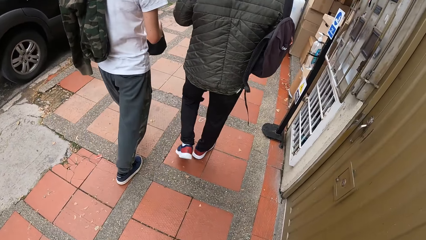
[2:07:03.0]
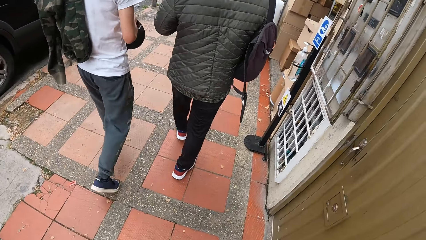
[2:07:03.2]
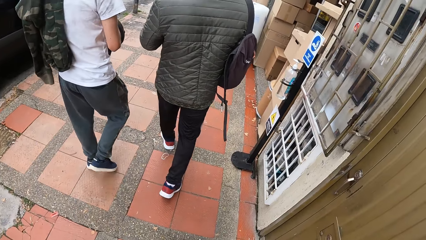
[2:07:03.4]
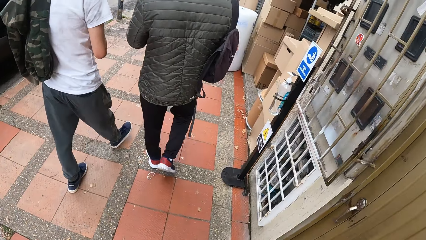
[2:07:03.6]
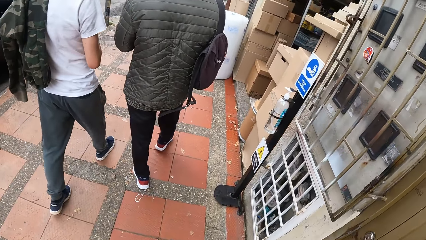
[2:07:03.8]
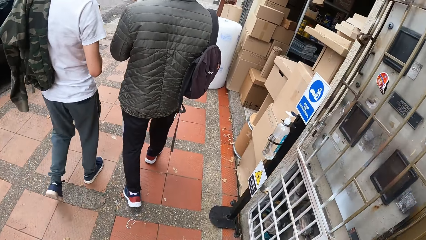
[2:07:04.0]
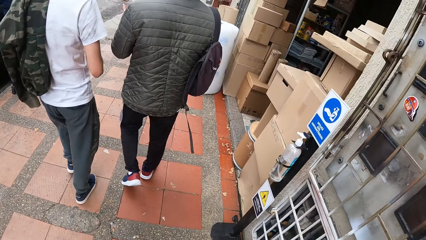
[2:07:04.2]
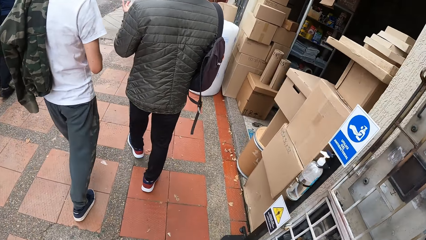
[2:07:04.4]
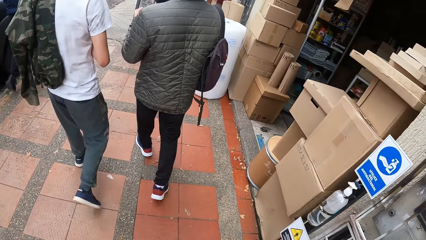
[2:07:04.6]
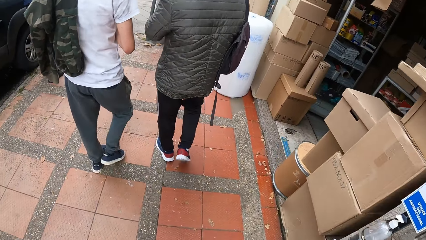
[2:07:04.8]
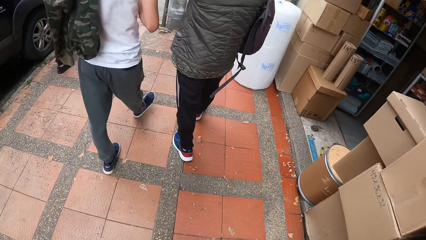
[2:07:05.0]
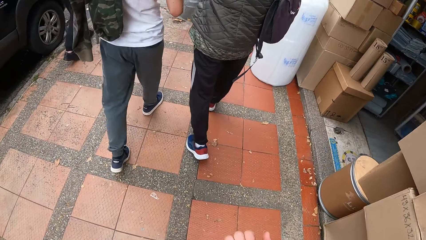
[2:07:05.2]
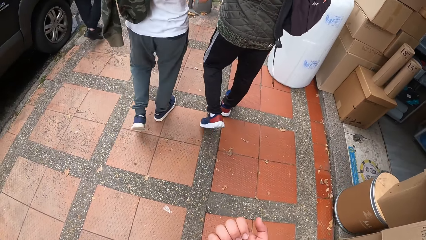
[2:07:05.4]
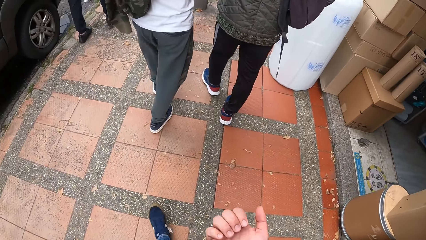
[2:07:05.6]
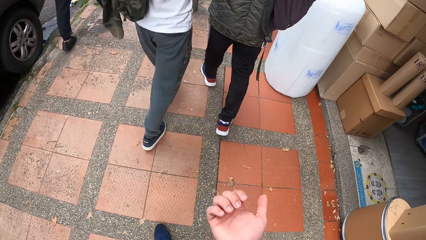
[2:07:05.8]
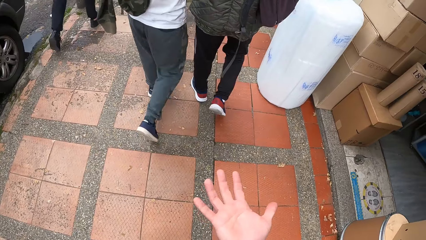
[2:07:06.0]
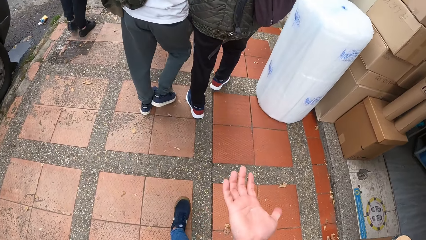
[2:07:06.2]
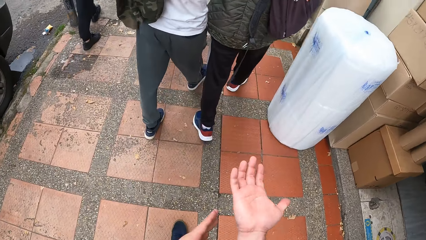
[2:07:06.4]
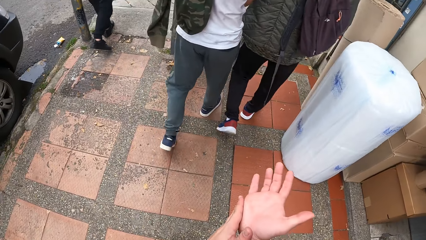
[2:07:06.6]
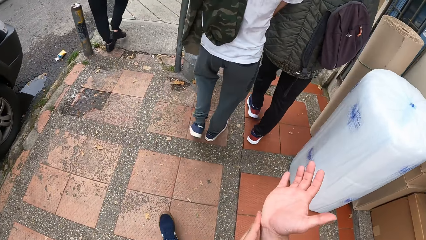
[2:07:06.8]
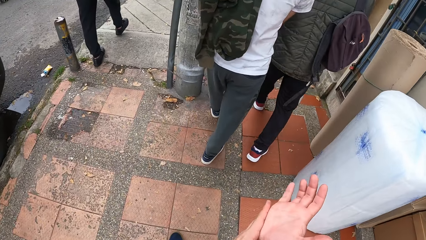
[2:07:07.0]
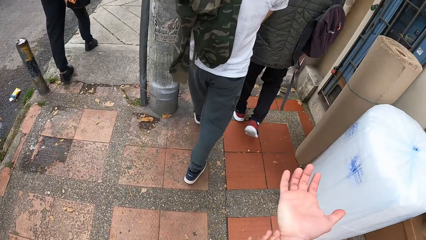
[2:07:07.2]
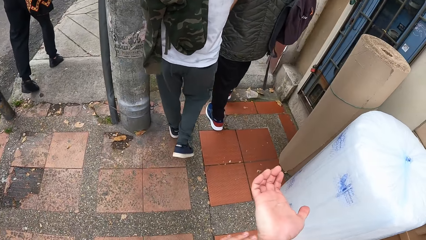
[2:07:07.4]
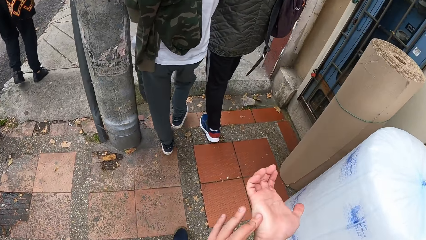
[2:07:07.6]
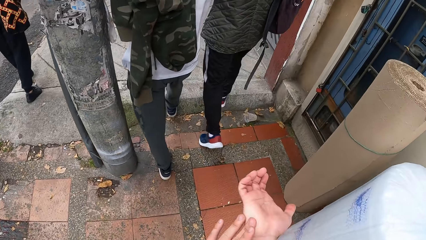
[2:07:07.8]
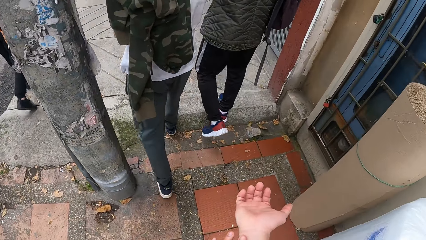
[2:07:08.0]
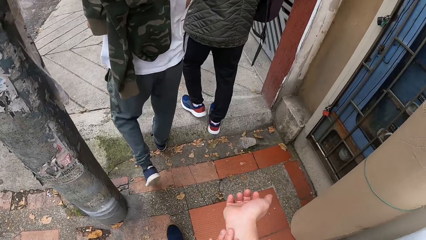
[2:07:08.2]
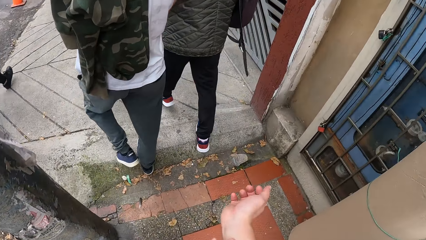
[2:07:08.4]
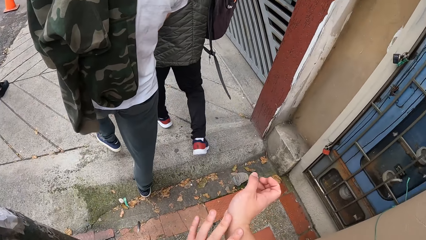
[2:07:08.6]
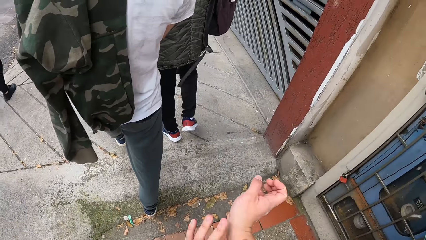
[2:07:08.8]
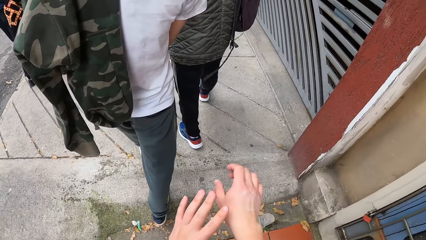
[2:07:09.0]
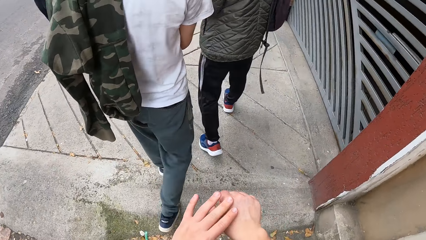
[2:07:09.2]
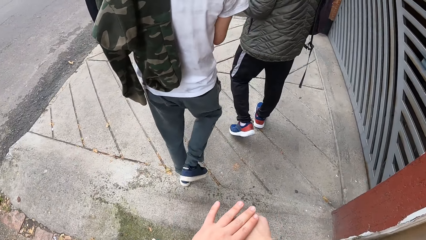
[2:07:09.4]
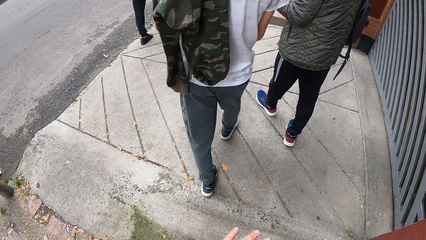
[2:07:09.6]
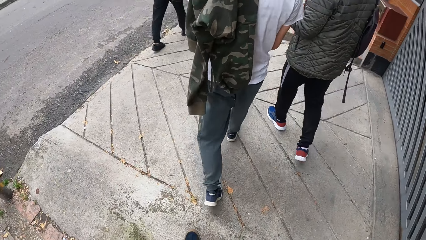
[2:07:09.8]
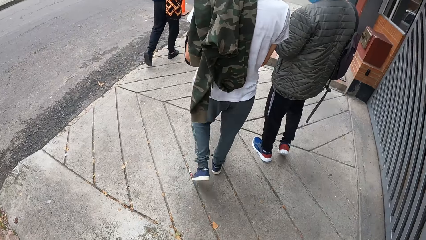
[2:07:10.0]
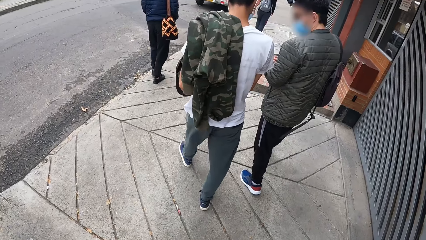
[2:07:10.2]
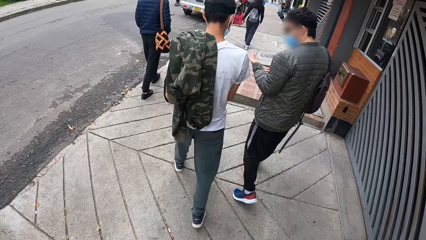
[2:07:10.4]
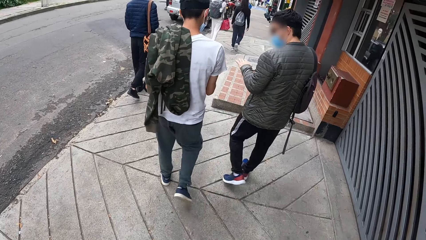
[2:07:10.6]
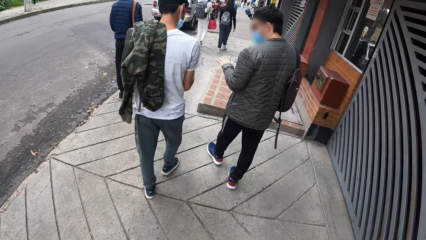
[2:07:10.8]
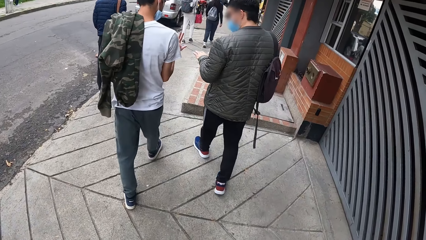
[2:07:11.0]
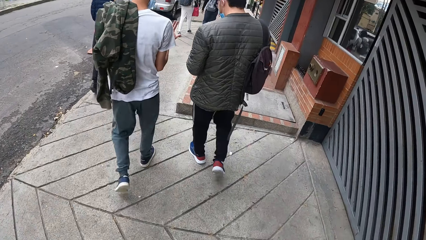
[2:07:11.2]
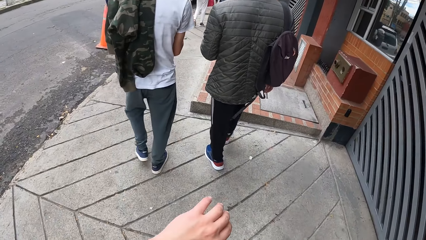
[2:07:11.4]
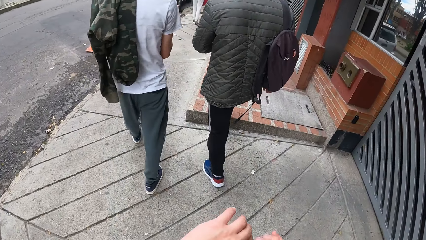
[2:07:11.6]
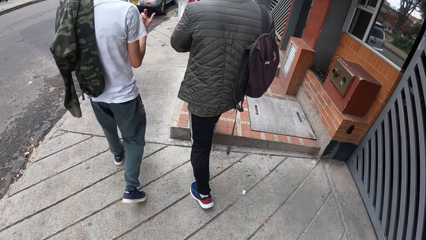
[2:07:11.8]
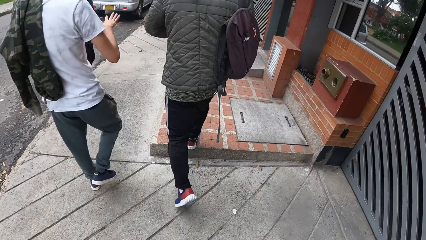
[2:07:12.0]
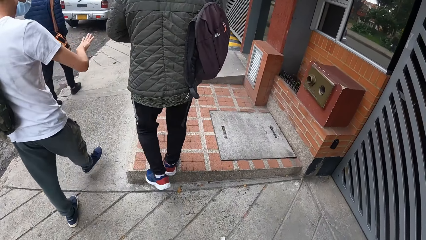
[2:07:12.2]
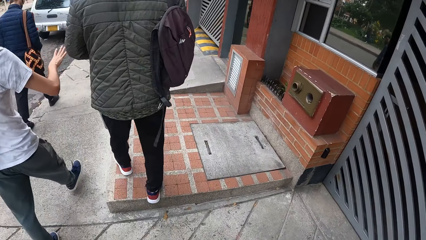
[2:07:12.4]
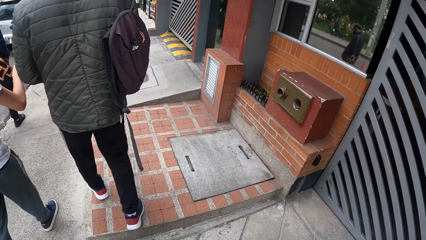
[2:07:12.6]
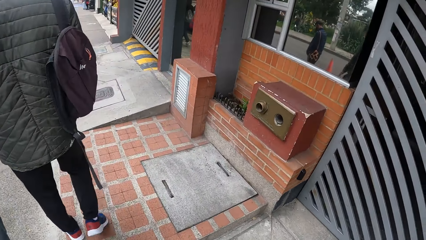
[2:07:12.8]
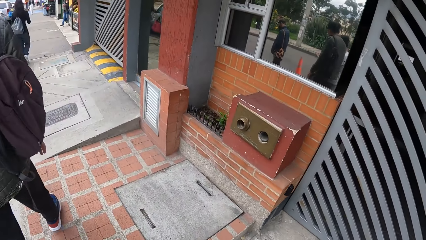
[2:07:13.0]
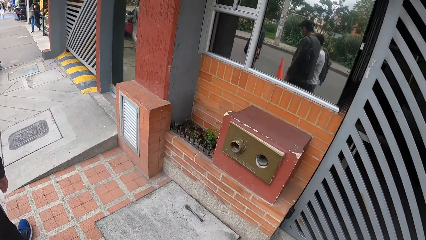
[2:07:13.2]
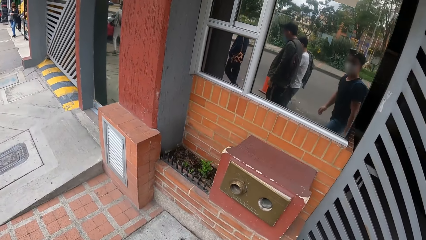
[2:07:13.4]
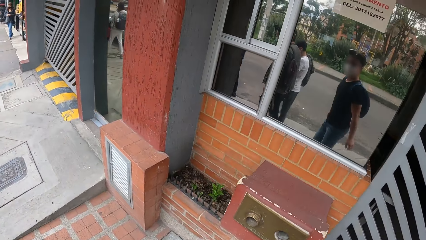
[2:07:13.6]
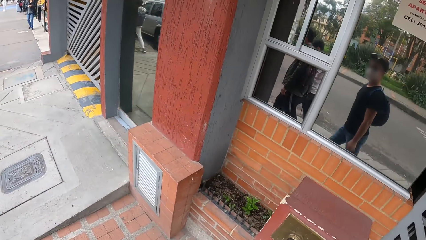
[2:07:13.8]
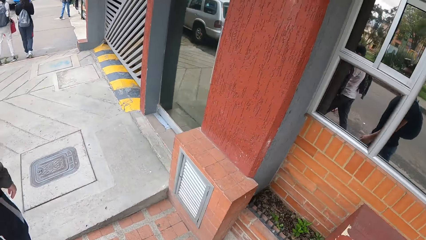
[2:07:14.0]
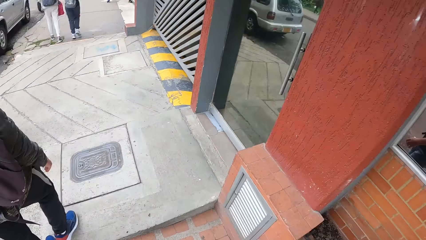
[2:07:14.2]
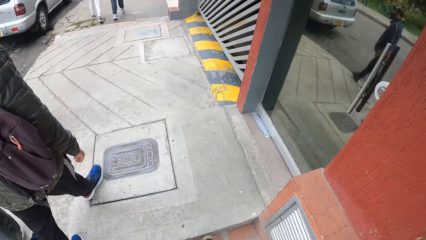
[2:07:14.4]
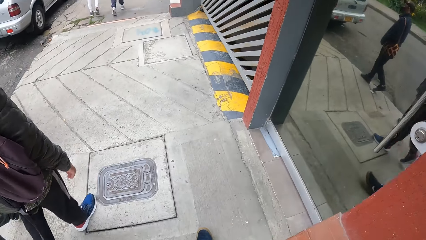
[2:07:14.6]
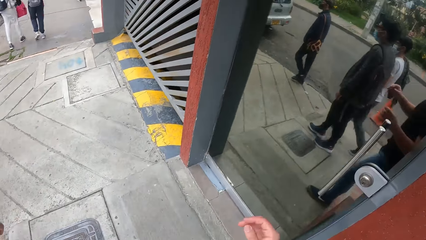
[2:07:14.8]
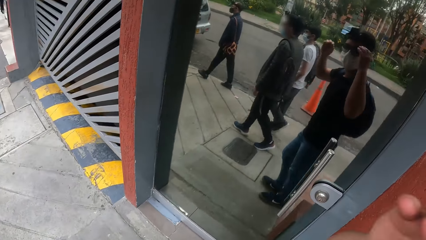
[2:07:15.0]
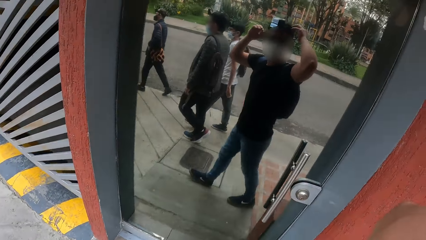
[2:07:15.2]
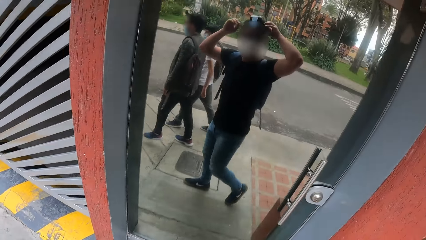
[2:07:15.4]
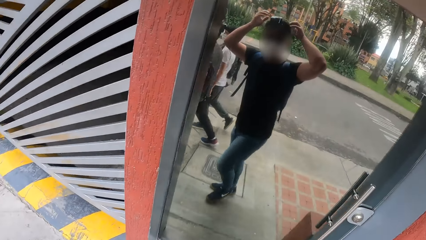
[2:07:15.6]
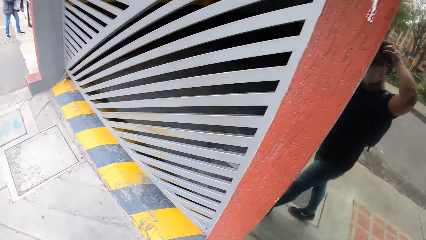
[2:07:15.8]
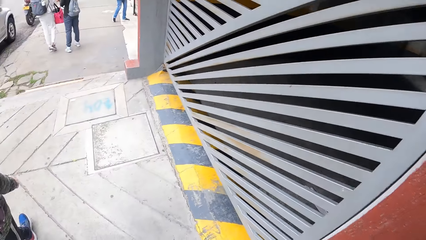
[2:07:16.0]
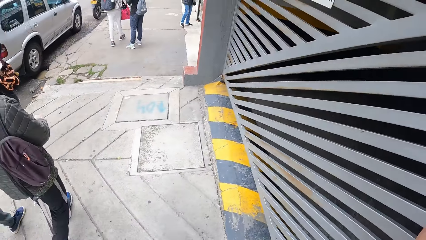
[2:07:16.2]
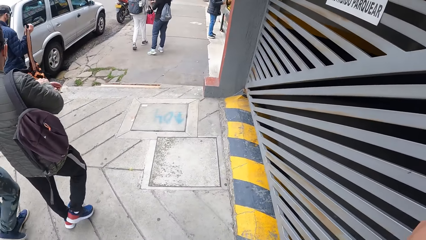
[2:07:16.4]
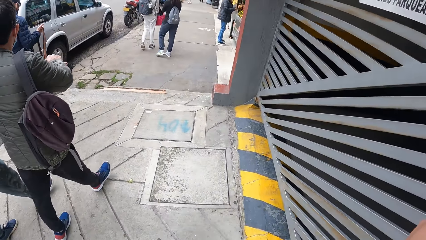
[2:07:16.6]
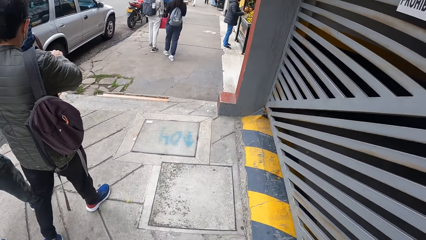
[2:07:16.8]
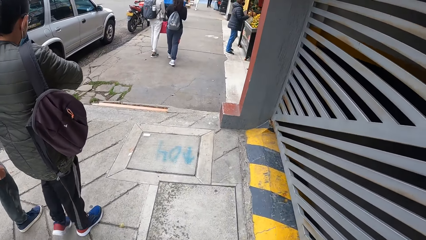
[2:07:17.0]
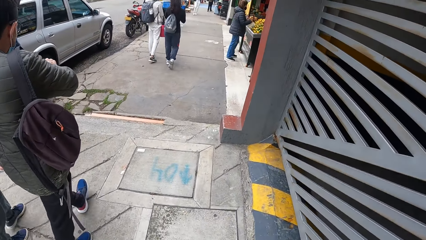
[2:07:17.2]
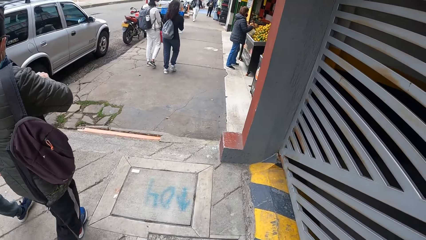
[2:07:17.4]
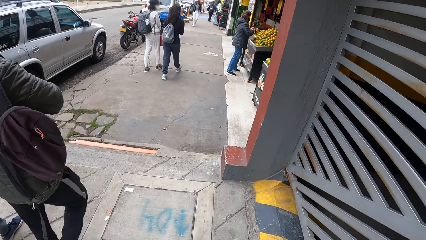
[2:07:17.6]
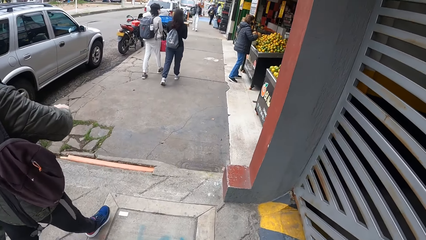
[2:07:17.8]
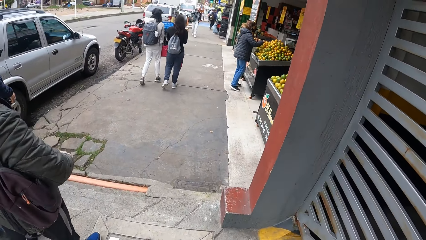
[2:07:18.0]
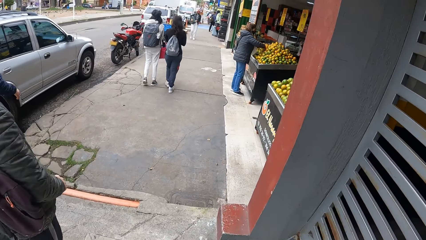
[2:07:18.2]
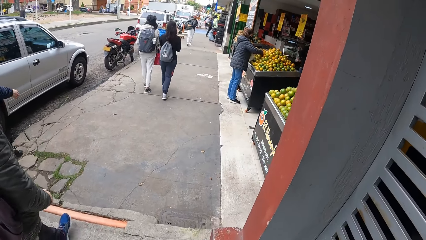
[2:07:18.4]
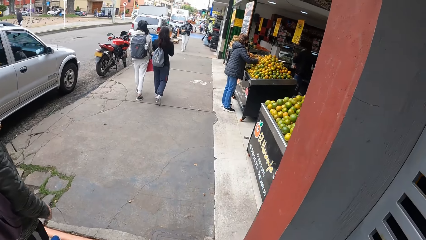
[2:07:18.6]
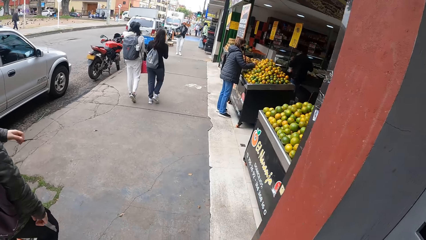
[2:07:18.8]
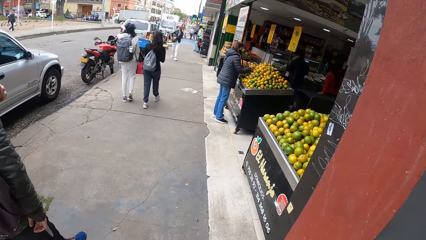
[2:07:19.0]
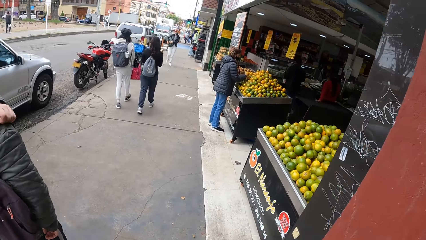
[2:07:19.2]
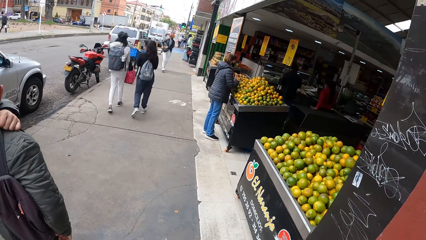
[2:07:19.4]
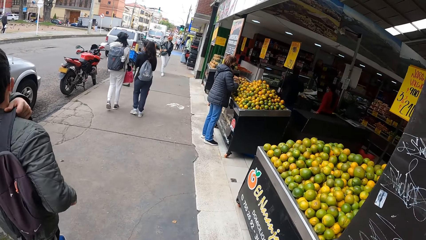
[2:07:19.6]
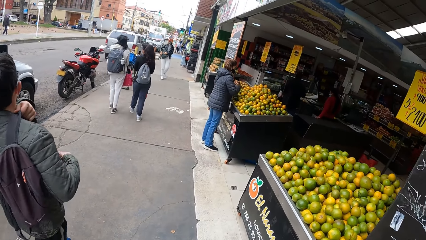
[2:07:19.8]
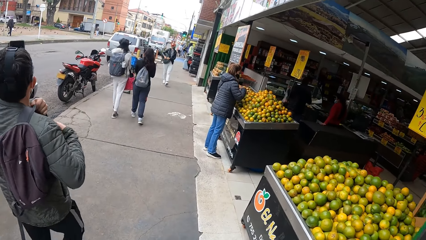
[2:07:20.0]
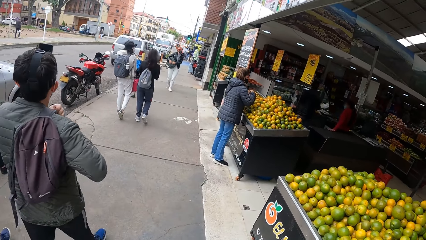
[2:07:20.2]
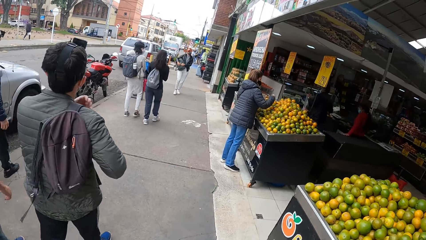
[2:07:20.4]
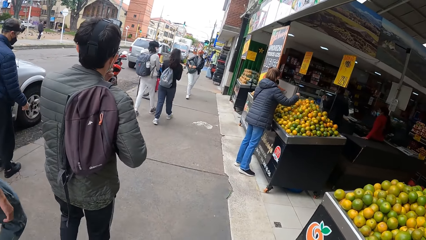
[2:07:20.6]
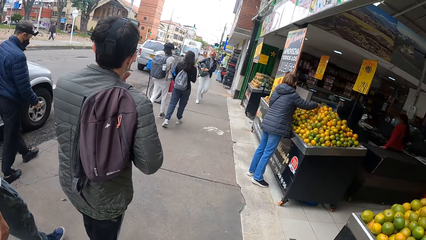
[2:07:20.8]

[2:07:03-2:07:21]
The camera wearer scratches his right hand with his left hand. He adjusts a camera on his head with both hands.
